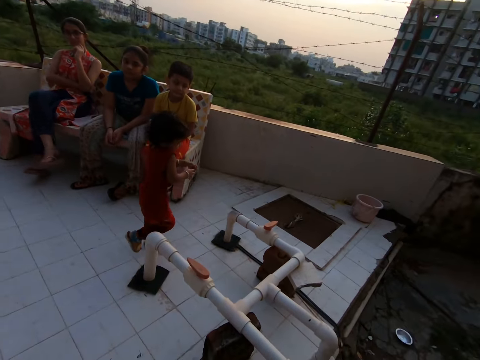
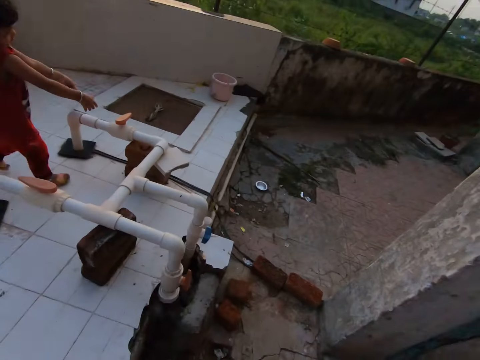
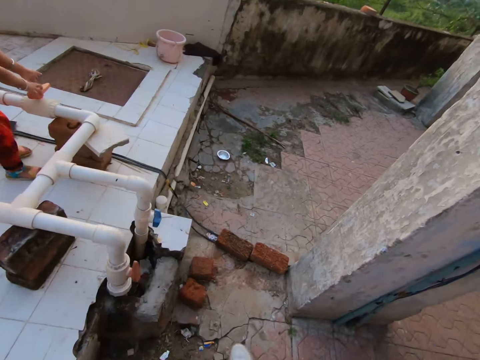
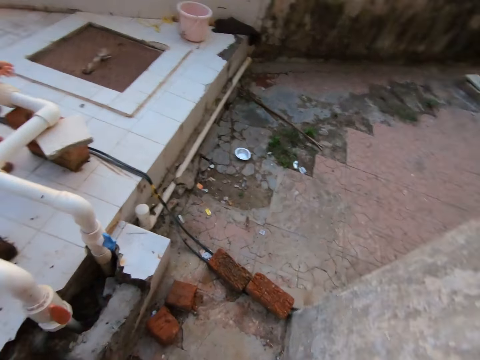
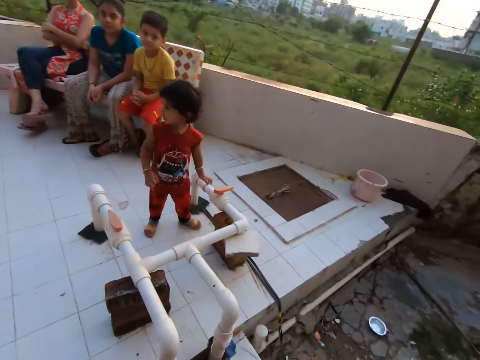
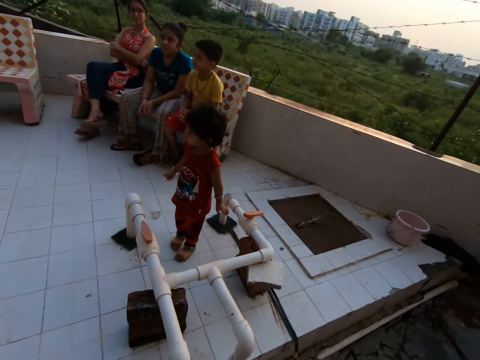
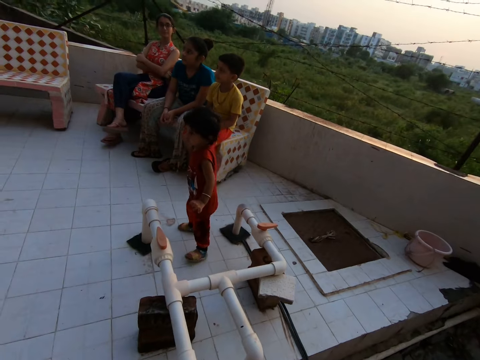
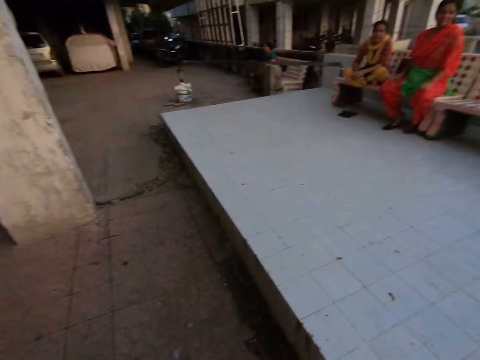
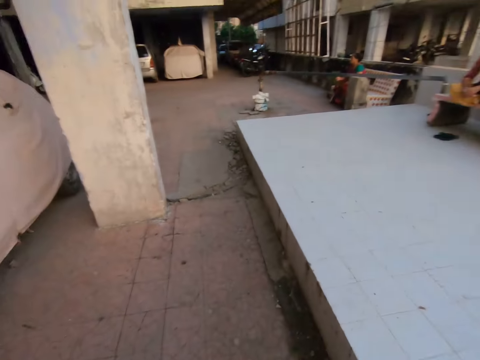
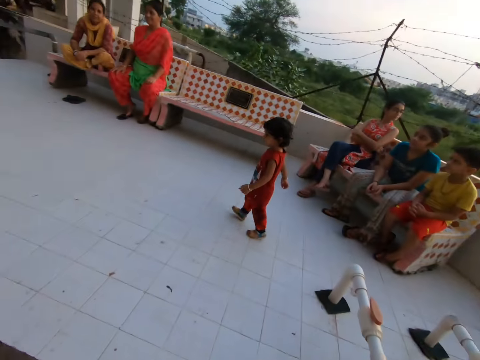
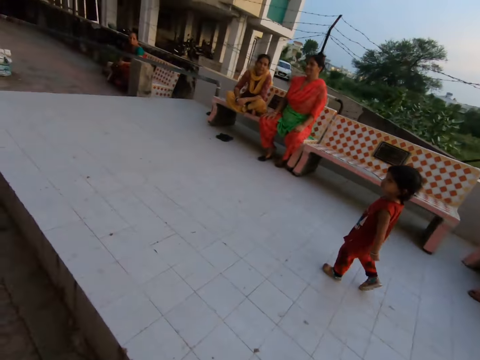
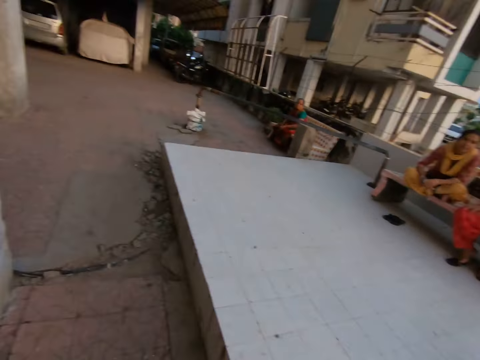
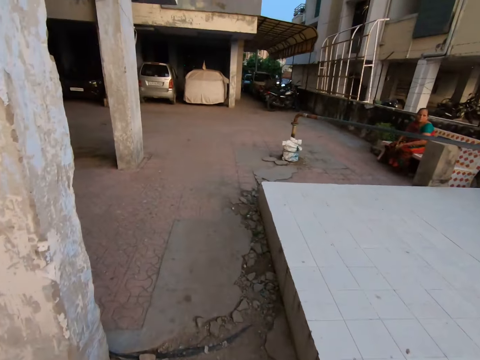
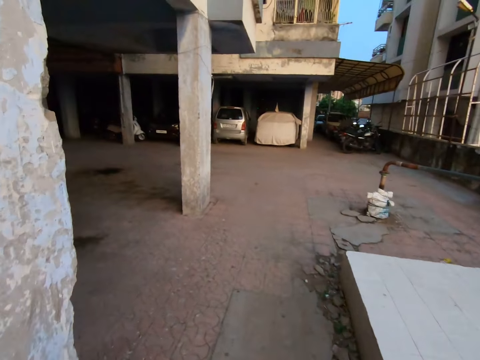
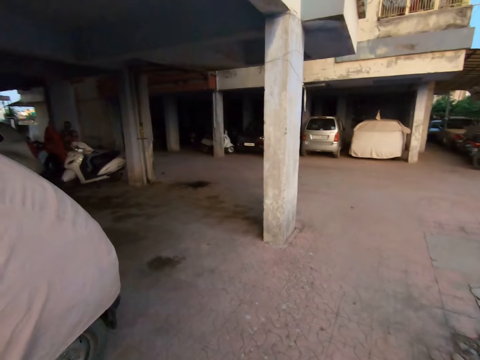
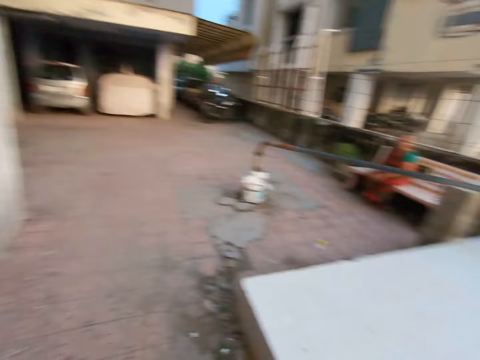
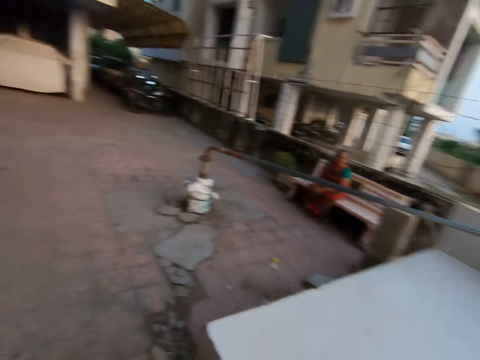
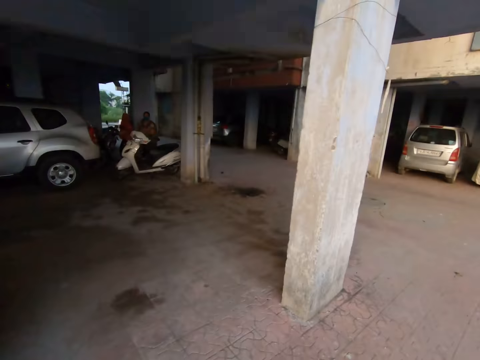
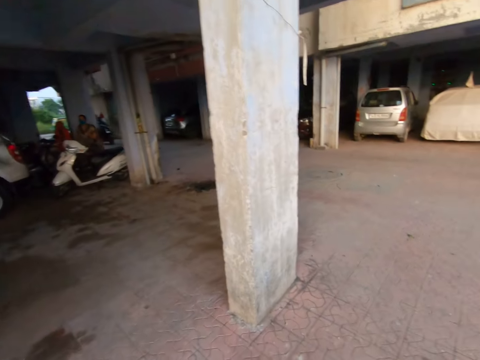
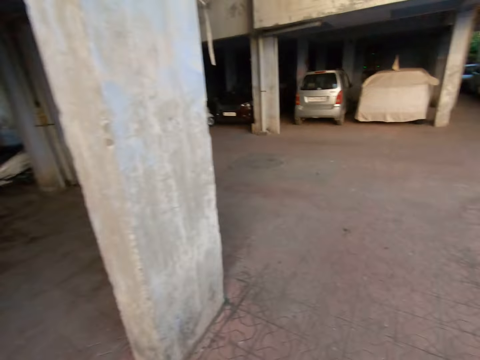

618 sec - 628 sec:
A child plays around. The camera wearer walks around. The child walks around. The camera wearer walks around.

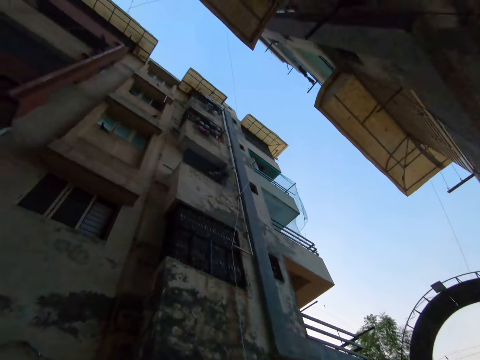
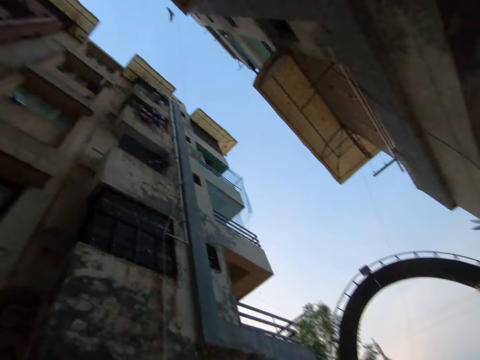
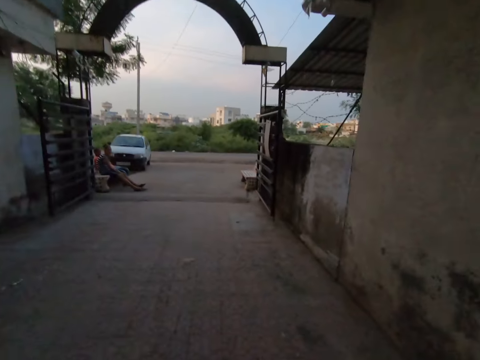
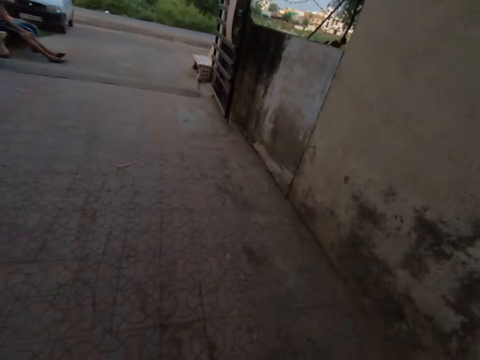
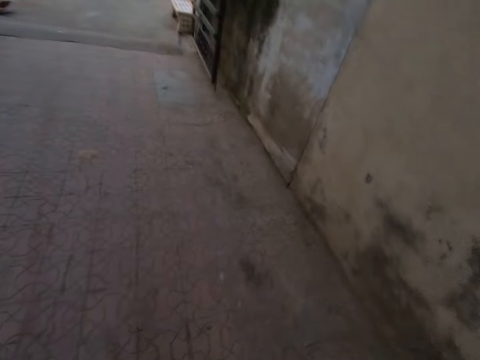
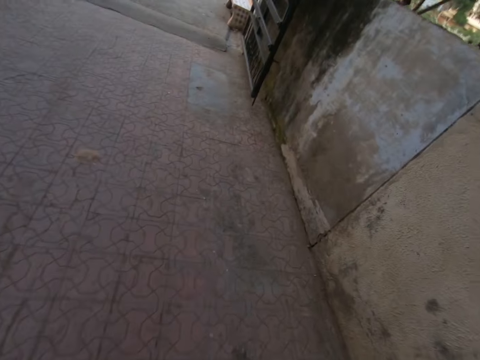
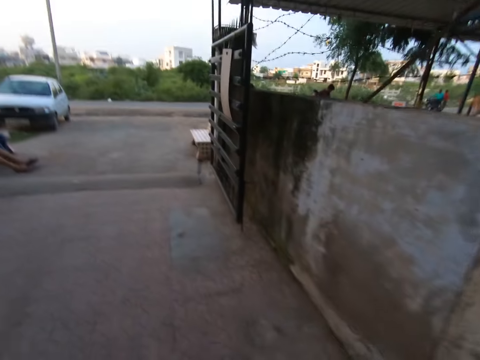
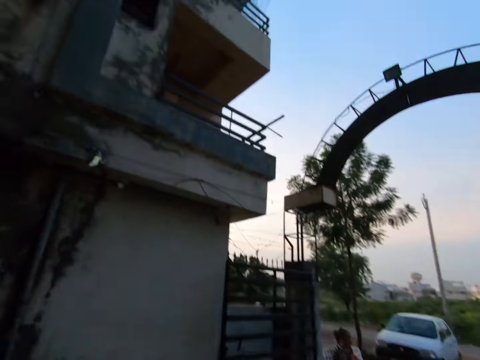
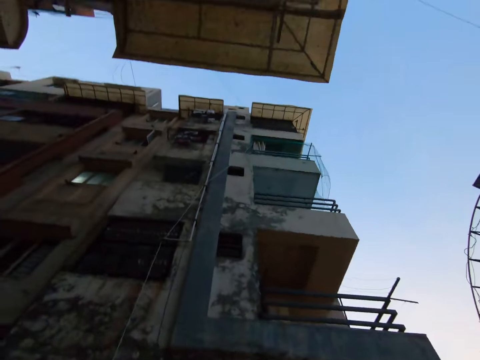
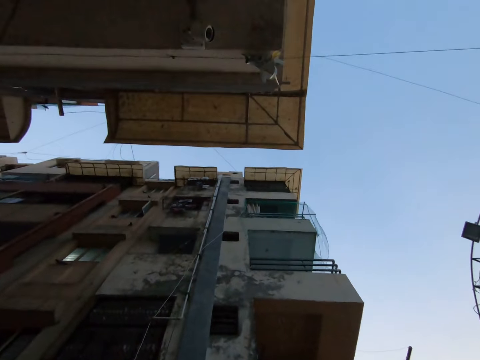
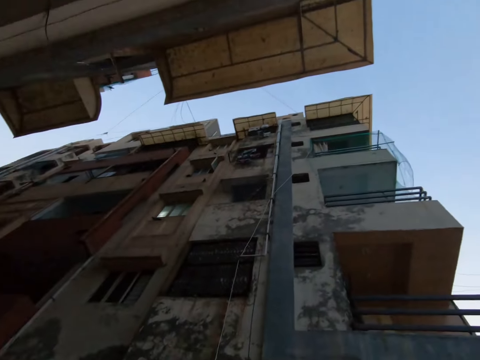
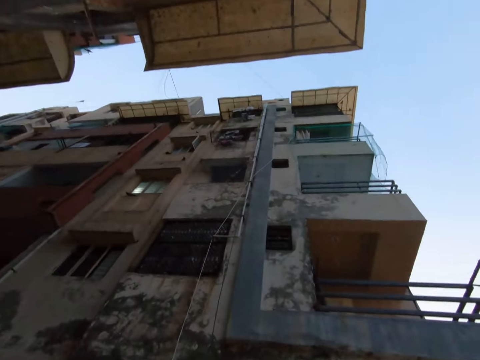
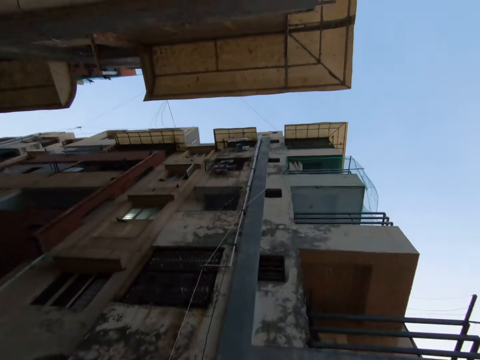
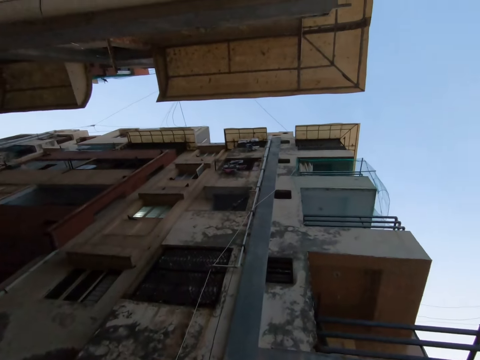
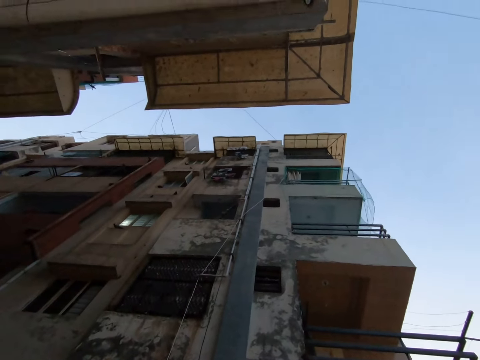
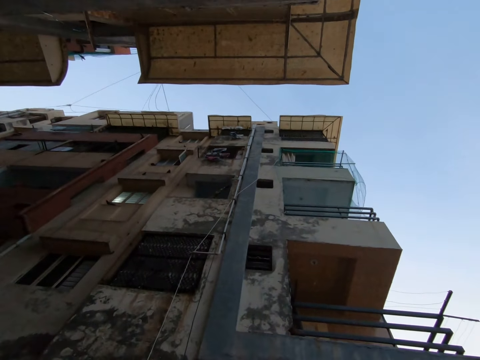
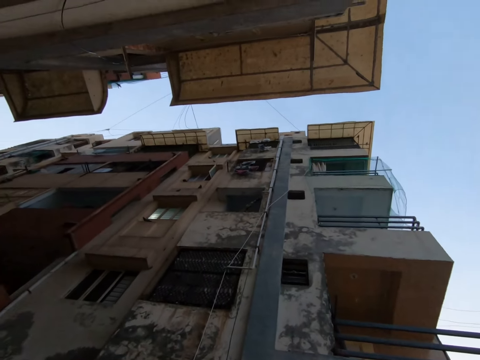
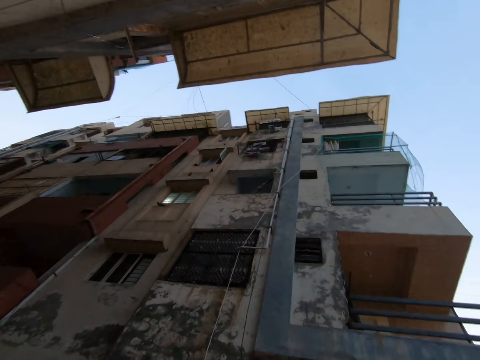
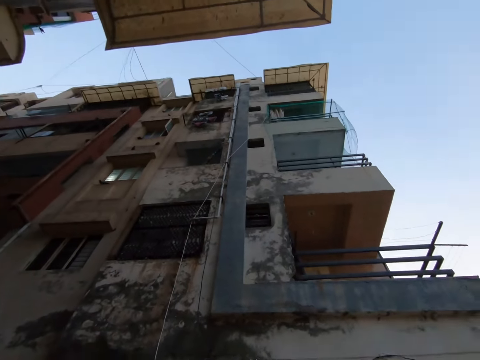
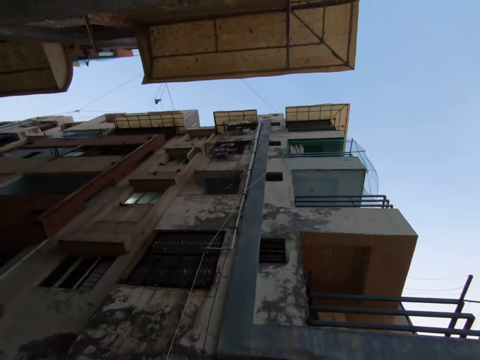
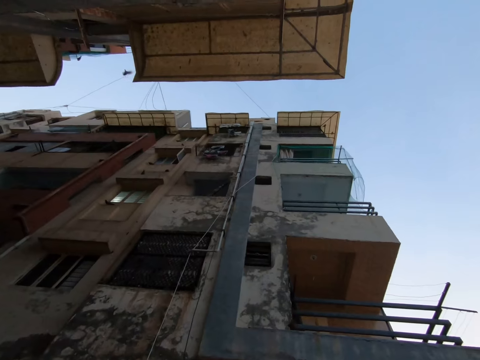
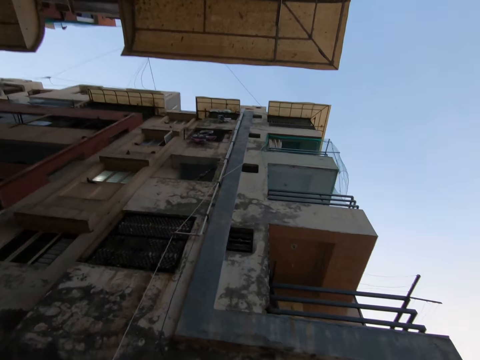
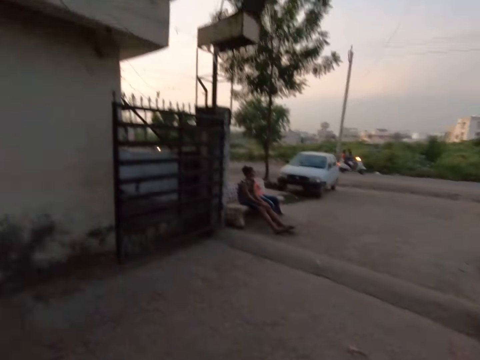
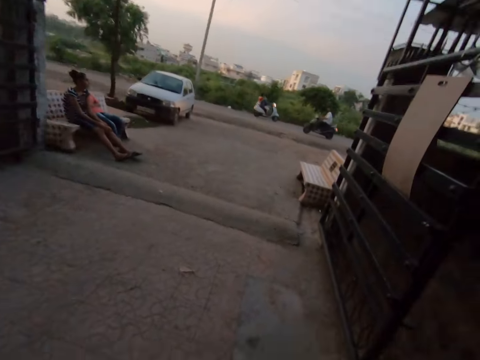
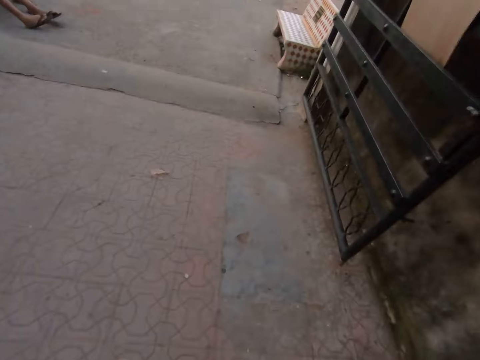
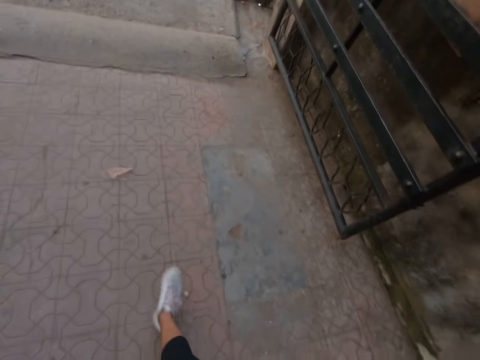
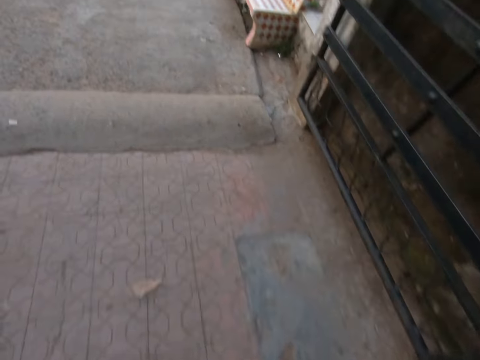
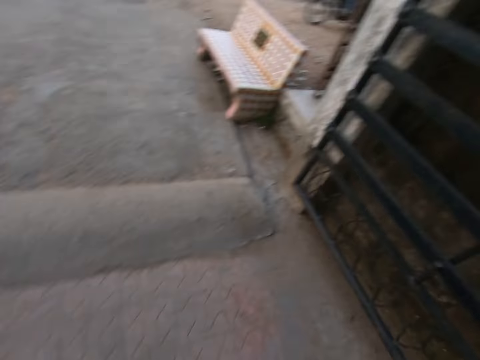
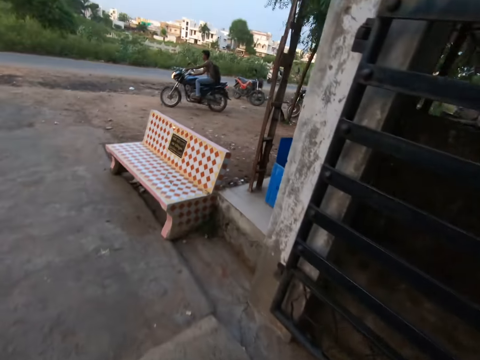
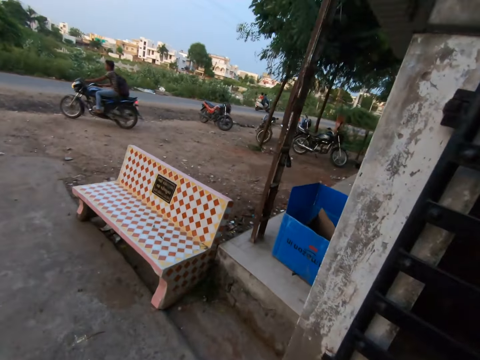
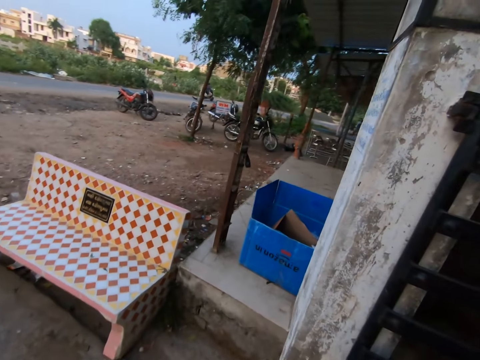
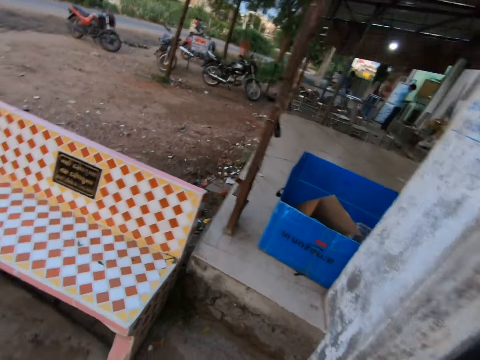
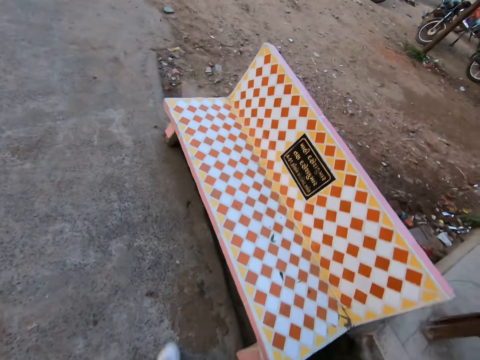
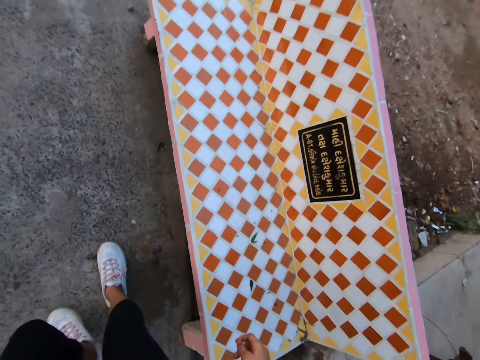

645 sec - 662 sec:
The camera wearer speaks. They walk around. They look up. They speak. They look away. They walk towards the road.
